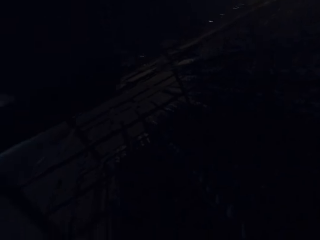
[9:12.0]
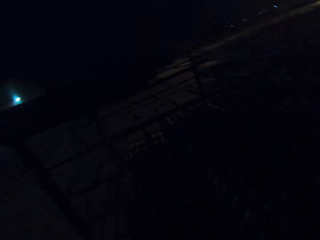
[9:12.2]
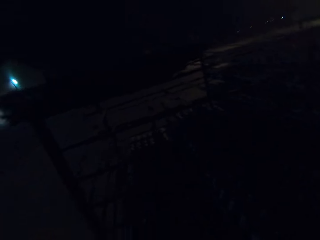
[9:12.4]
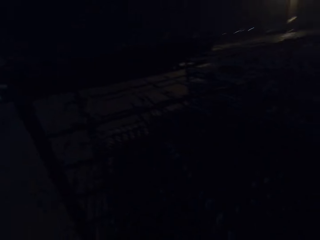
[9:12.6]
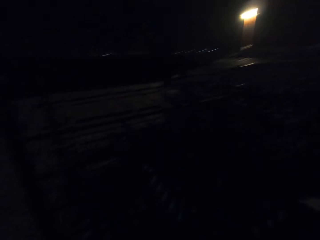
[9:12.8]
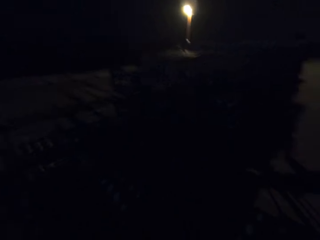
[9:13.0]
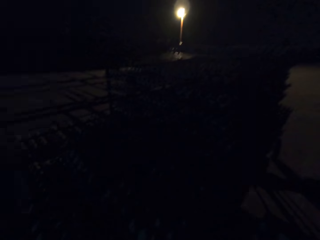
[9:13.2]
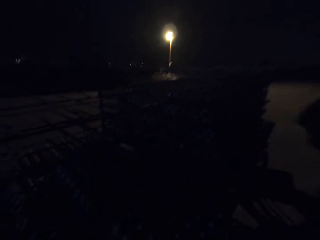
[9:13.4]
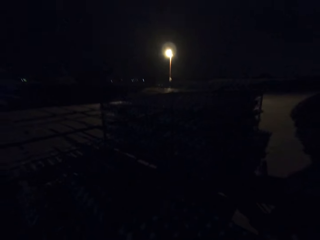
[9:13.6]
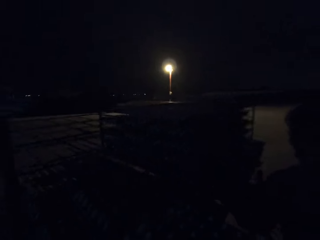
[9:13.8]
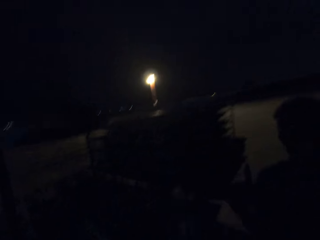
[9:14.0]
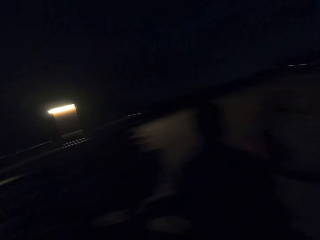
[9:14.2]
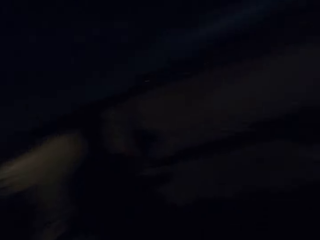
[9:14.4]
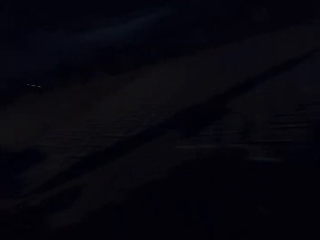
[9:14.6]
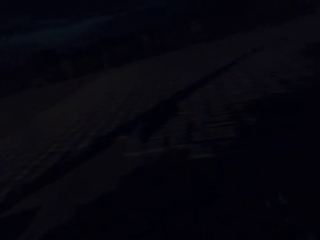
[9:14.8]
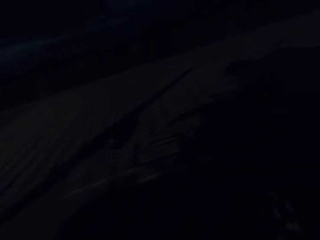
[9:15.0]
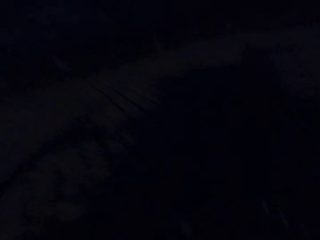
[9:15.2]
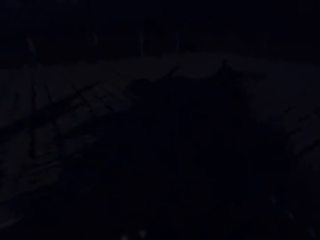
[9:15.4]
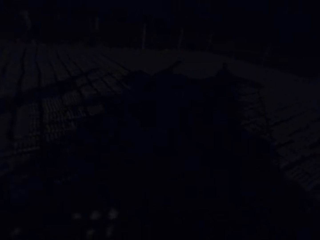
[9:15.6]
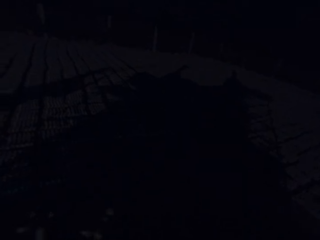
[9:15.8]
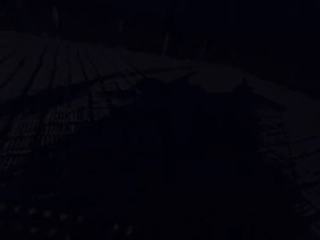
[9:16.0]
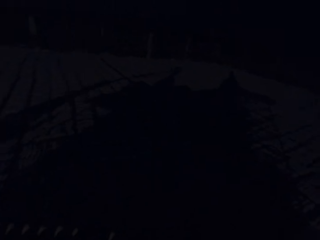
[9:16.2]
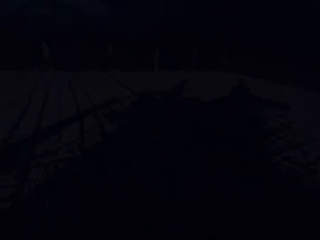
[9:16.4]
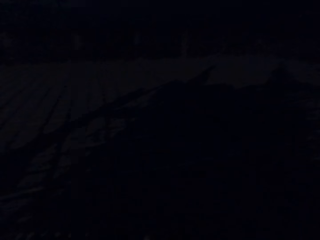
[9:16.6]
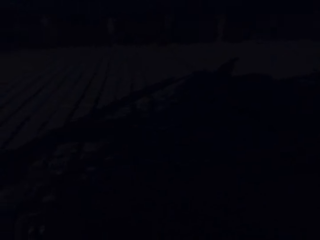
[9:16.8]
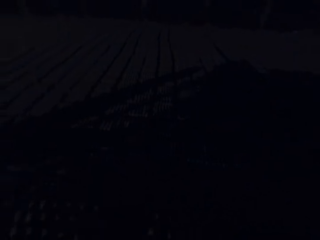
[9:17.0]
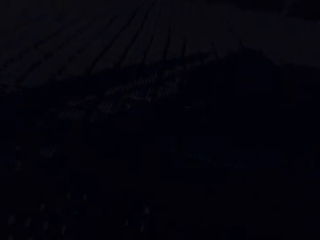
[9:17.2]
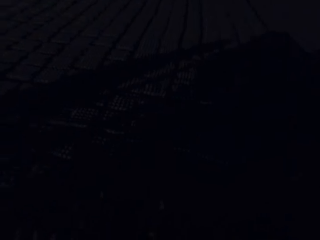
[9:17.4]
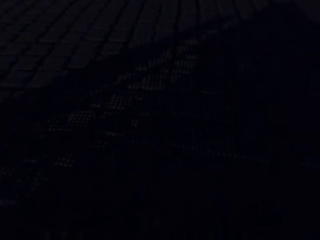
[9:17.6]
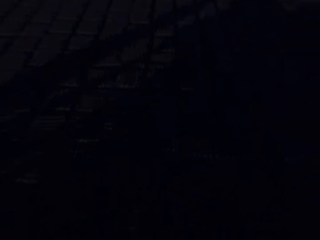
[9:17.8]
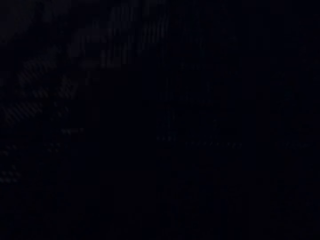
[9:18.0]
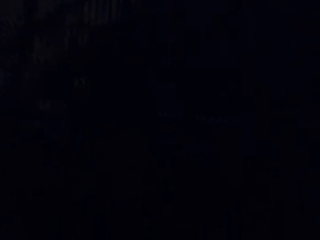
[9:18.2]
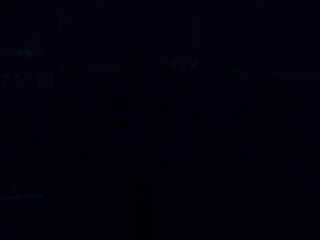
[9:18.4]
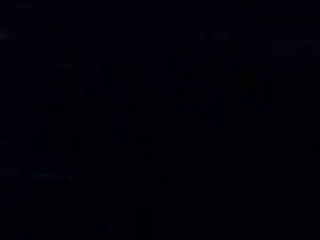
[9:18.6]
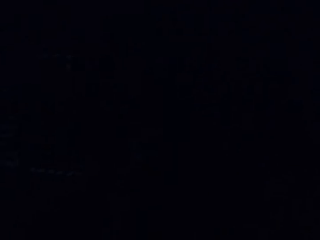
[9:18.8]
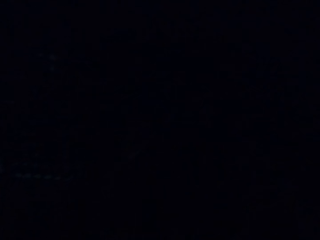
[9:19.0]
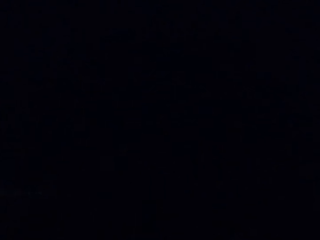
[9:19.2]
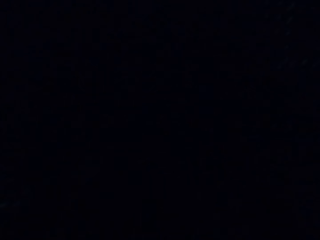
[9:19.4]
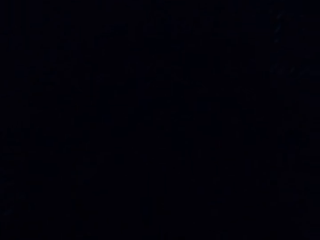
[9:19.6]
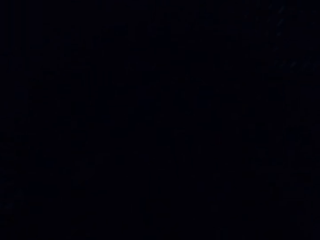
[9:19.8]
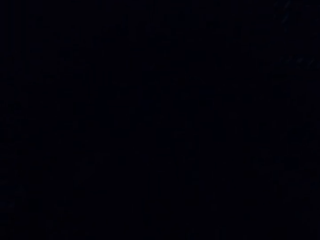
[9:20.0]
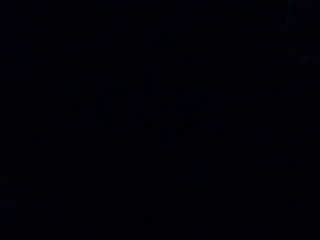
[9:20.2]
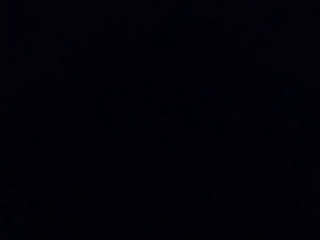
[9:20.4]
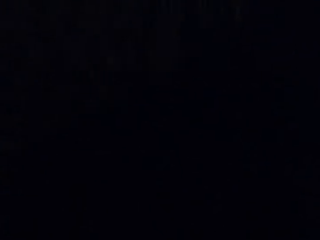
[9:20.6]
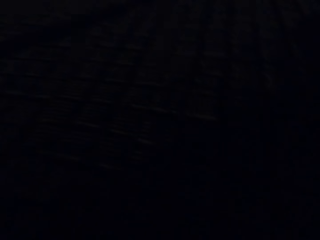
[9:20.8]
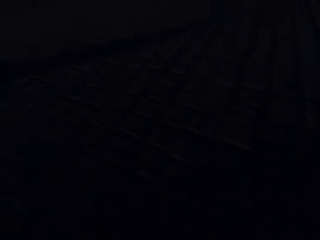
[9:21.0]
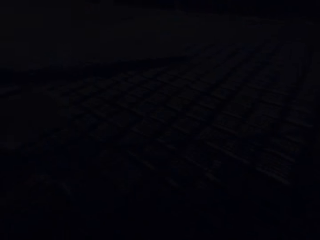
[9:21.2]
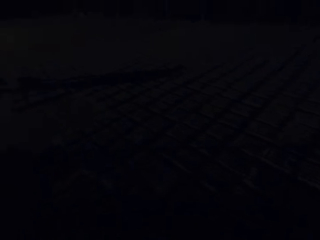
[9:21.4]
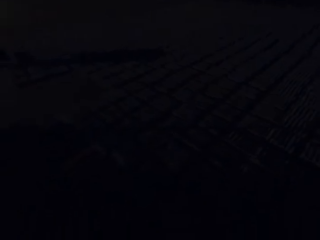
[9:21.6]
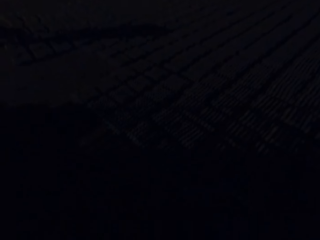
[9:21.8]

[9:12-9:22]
The camera wearer picks up an egg crate from the rack with his right hand. He walks around the field.

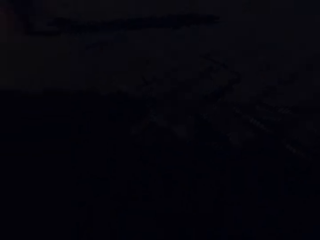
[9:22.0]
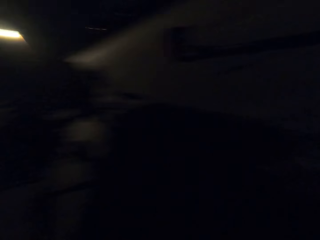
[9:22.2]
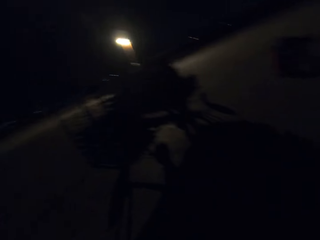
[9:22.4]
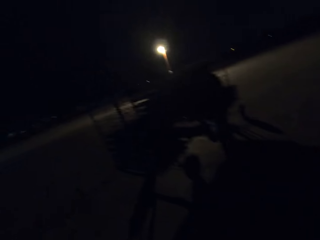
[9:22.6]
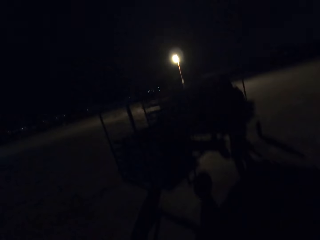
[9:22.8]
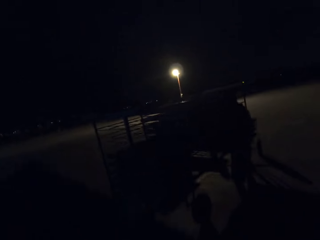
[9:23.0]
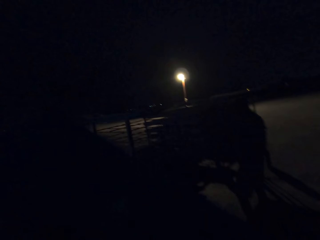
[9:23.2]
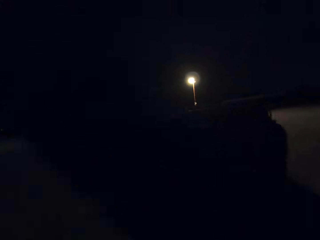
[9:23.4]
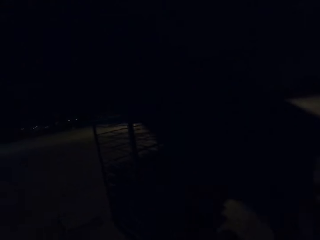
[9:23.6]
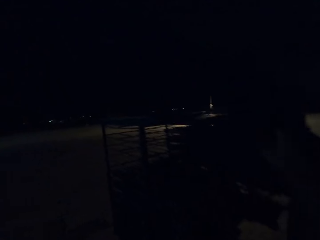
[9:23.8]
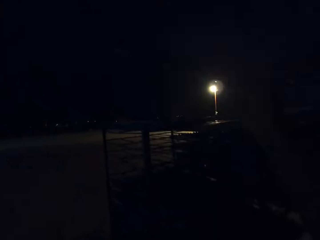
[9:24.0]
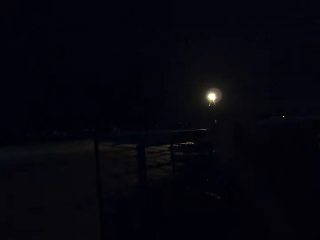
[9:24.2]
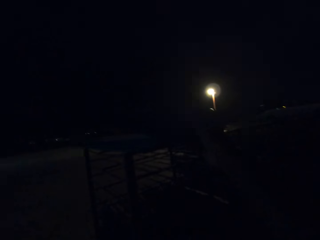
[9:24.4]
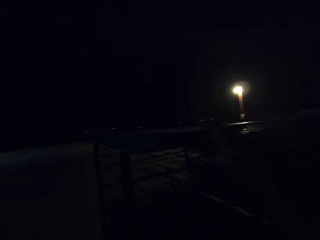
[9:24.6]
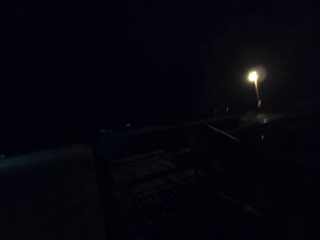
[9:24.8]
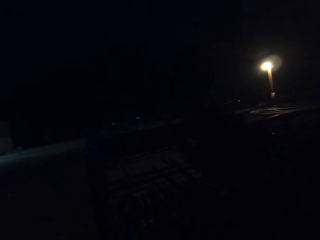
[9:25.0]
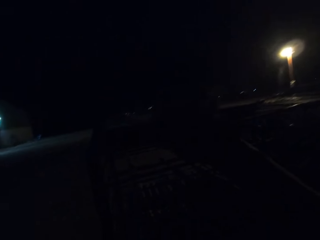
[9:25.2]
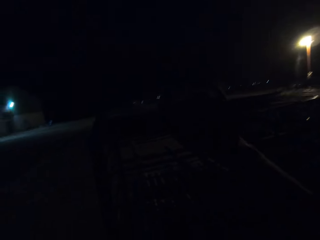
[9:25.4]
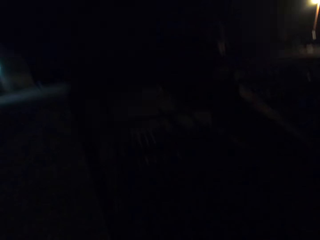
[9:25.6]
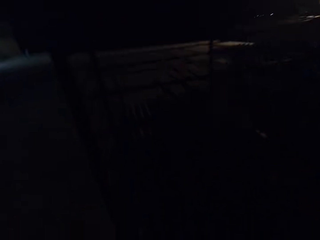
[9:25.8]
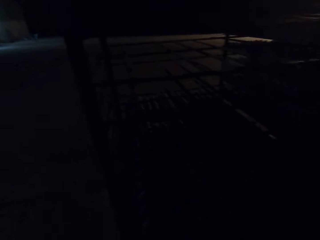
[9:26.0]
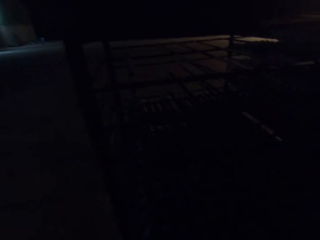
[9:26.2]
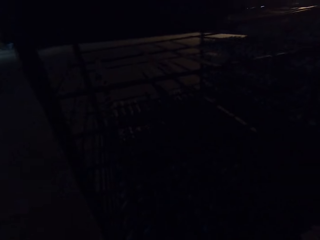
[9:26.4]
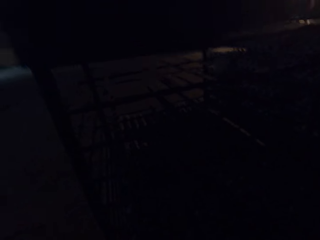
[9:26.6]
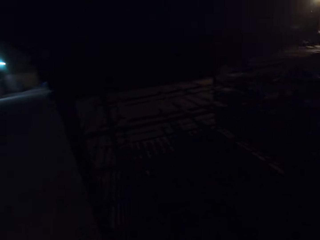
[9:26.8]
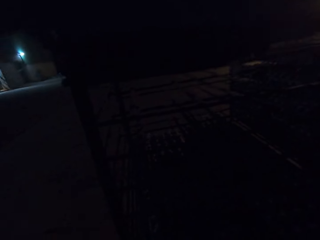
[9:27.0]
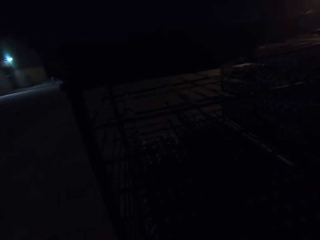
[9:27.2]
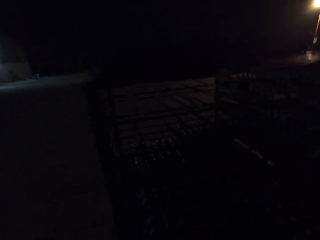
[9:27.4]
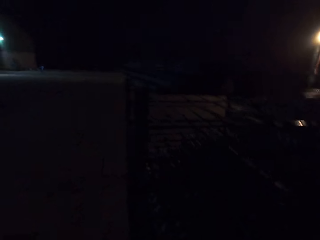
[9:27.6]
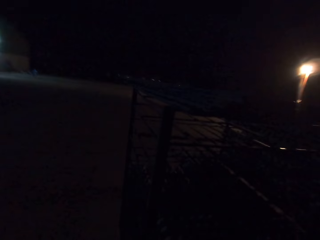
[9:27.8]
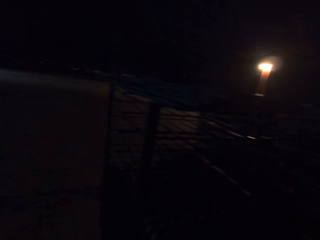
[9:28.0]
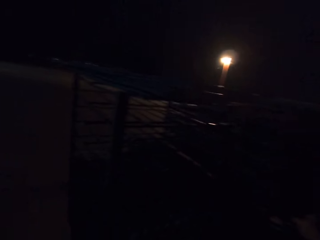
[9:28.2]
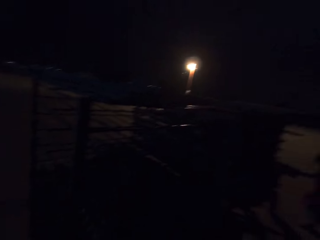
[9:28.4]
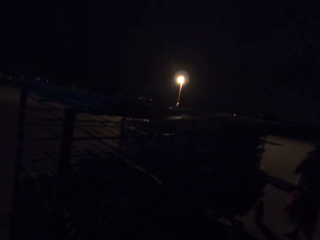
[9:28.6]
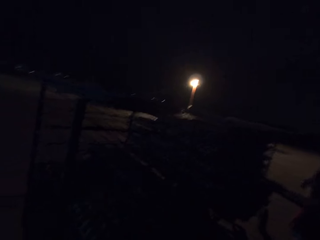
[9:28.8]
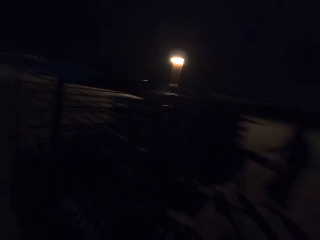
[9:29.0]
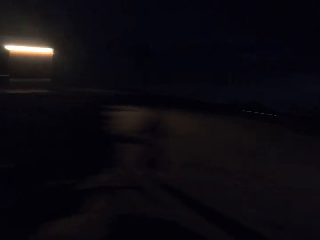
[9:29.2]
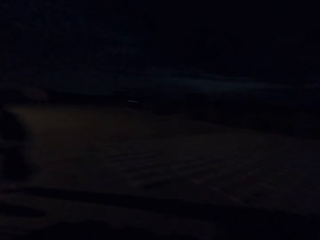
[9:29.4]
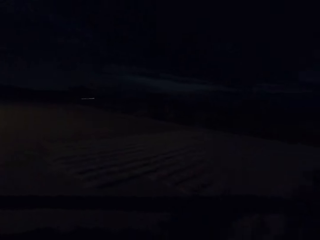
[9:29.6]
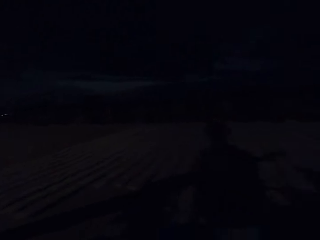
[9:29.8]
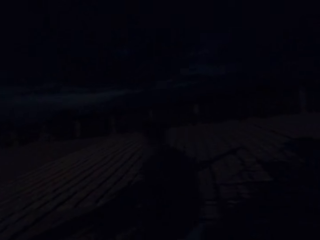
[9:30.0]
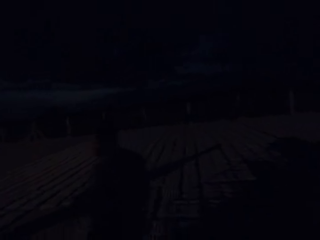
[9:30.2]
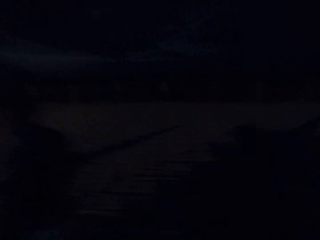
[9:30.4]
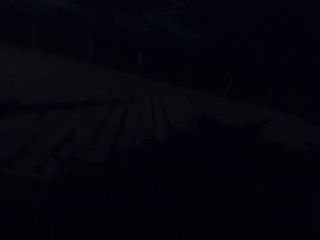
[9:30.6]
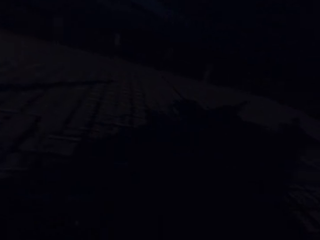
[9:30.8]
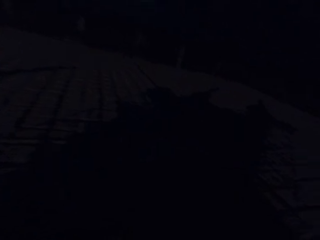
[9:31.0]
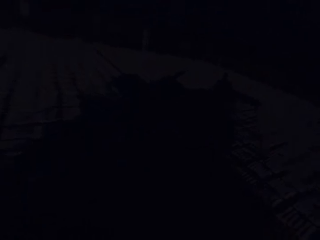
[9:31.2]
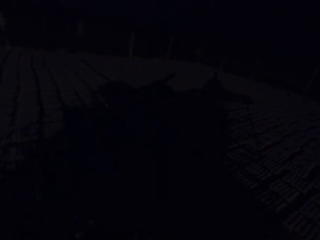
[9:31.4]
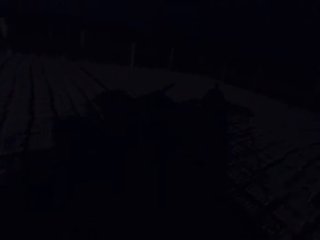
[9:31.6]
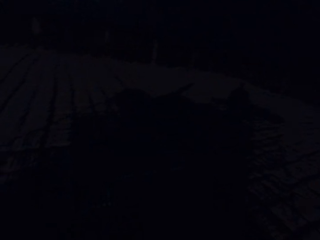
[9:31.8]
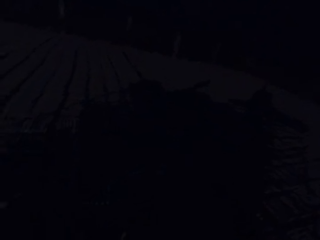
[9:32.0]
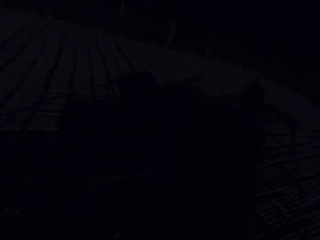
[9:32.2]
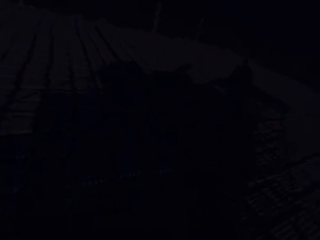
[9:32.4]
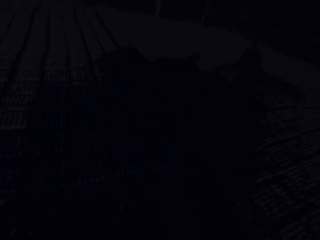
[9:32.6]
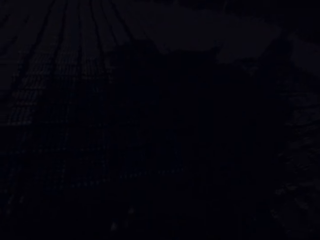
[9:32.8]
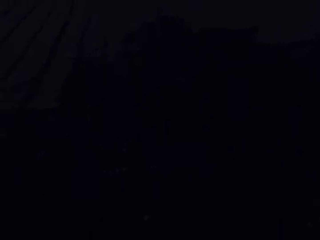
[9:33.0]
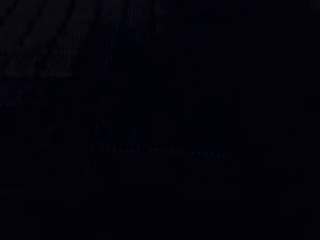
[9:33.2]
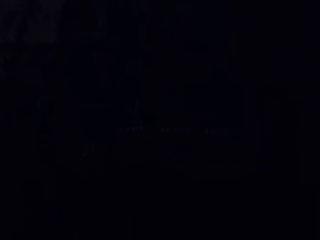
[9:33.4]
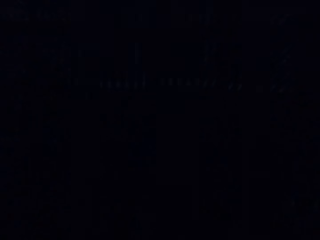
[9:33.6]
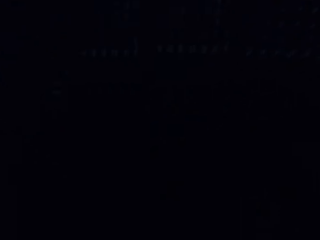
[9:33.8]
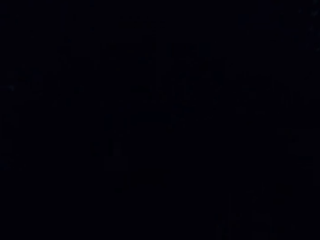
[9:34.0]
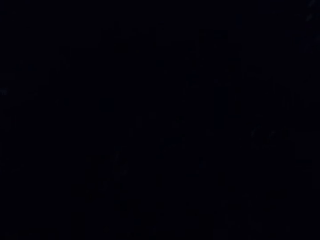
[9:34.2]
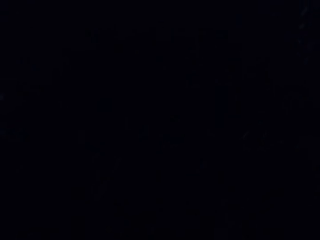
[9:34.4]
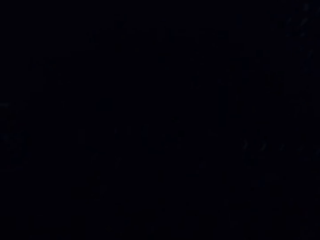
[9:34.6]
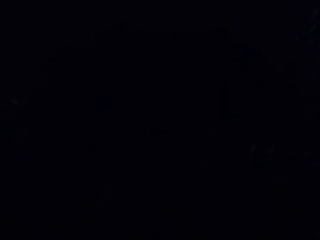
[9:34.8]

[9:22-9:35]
The camera wearer places a wooden object on the racks. They walk around the field.
